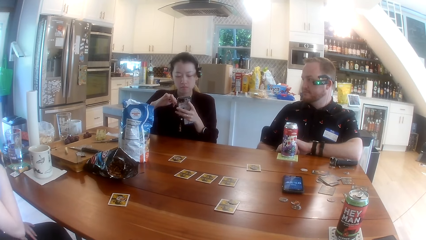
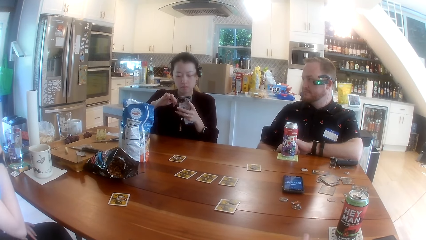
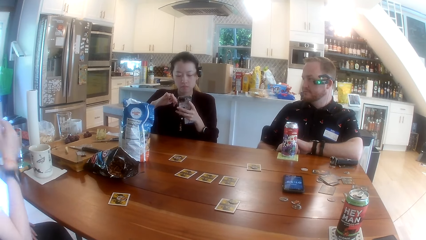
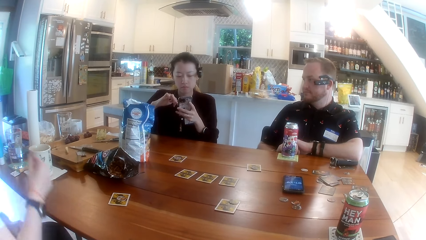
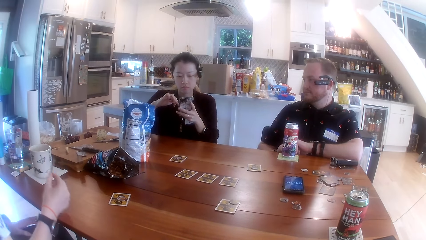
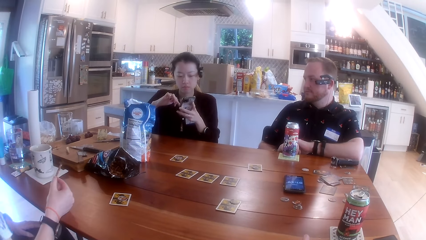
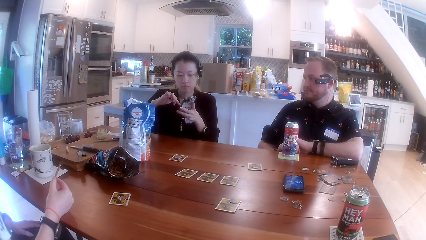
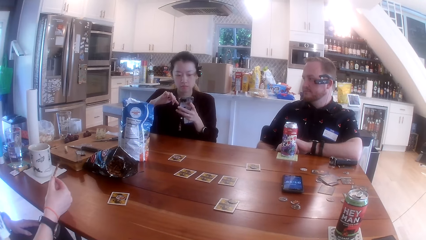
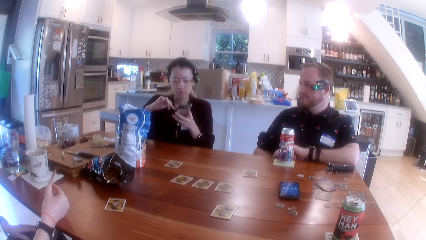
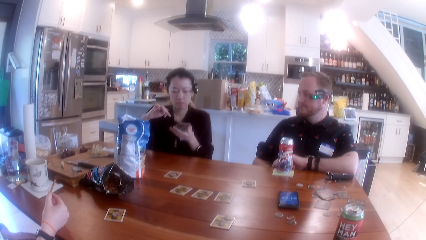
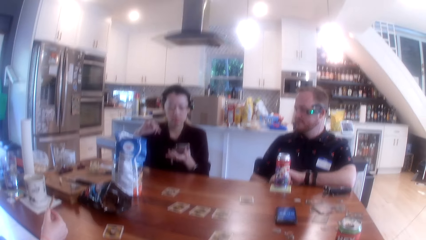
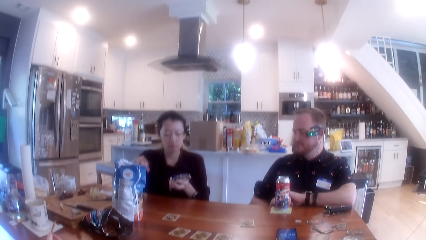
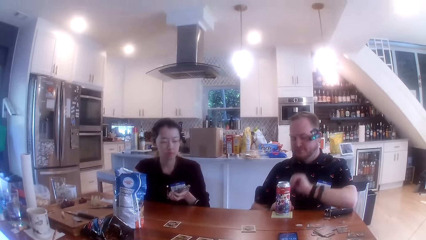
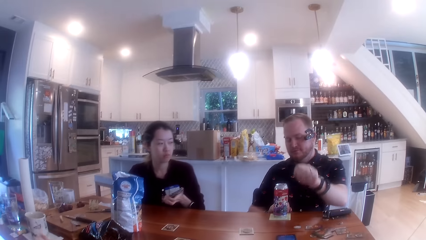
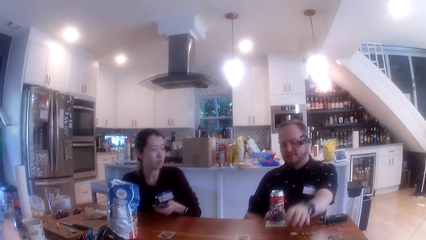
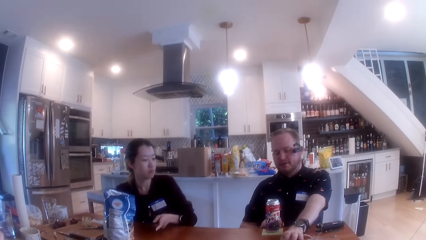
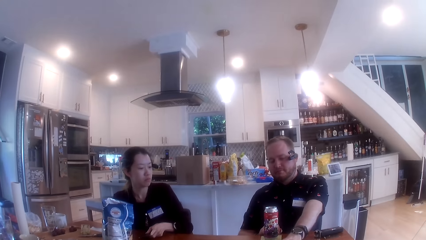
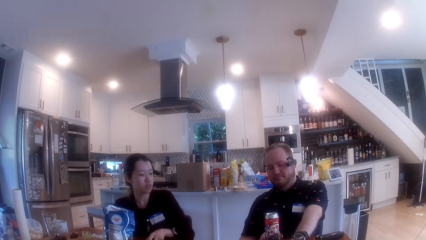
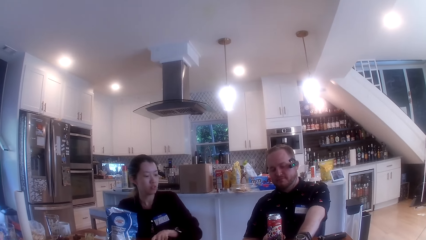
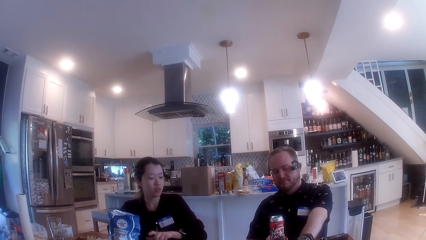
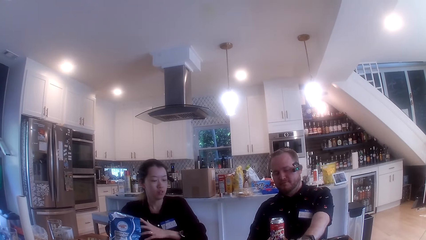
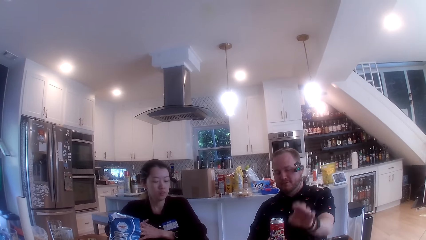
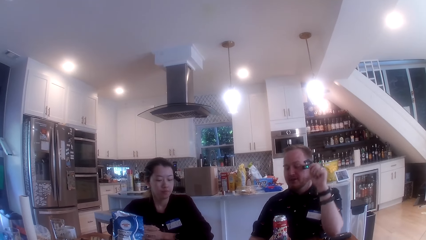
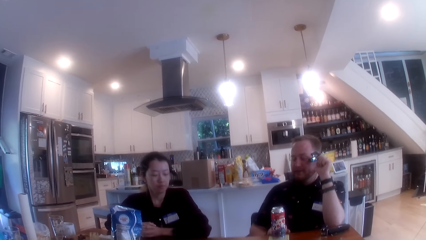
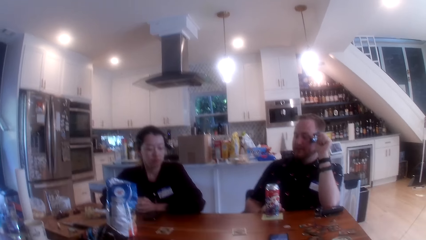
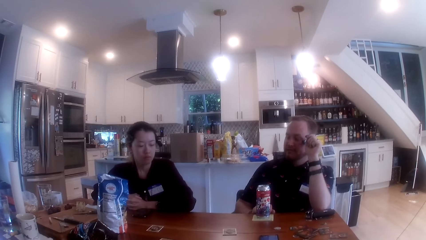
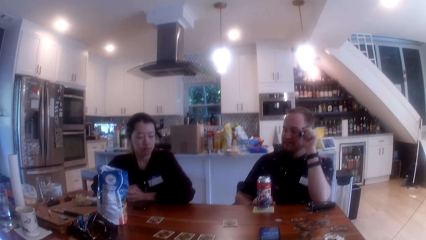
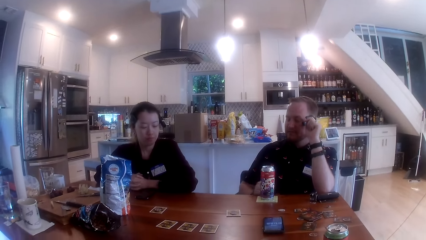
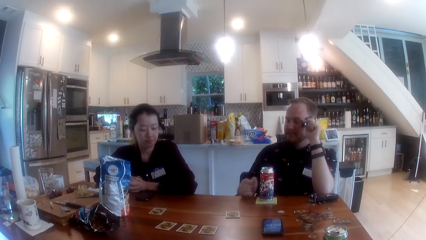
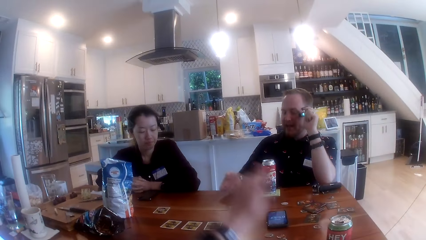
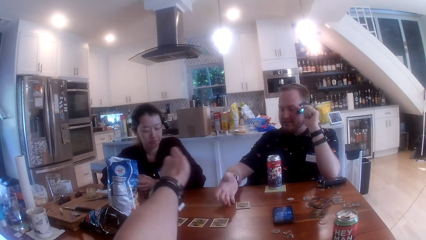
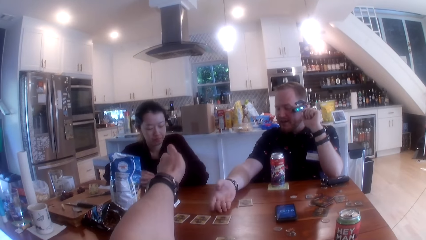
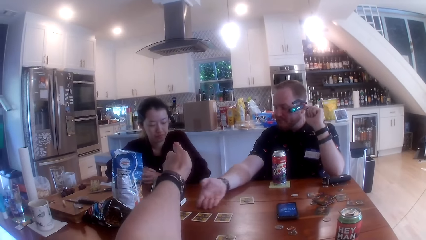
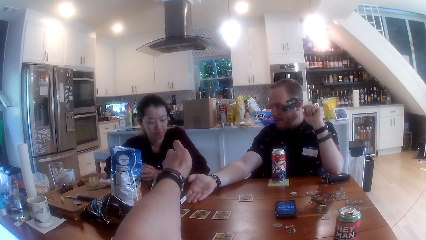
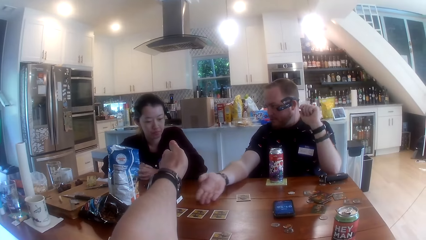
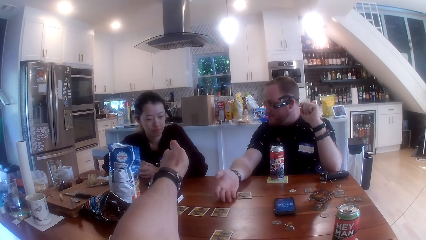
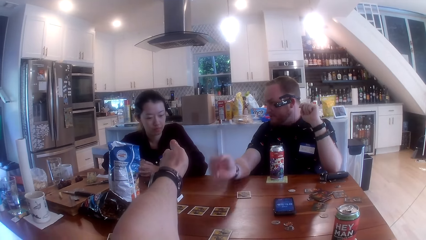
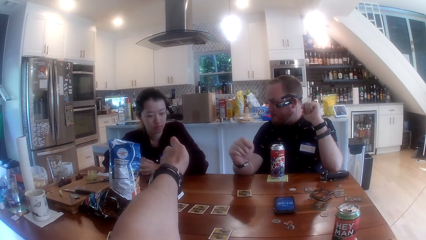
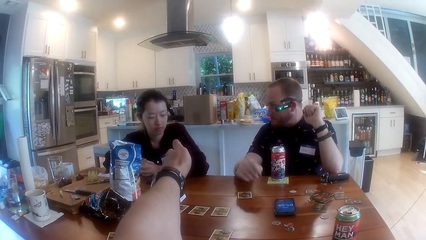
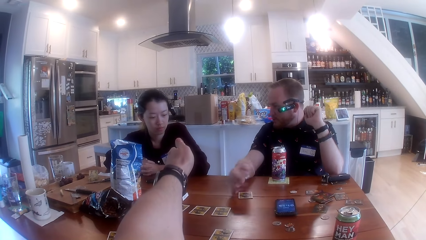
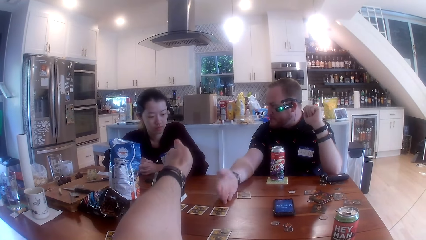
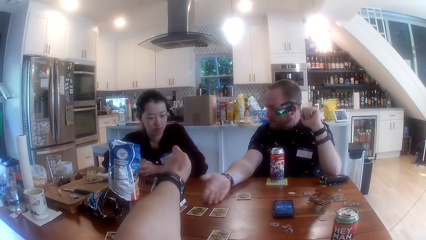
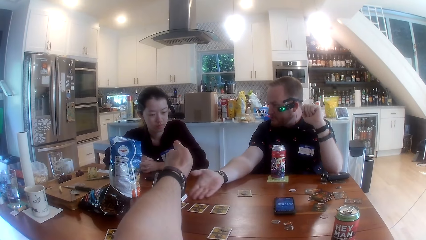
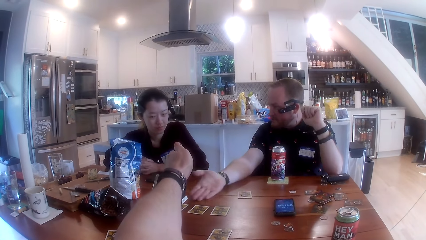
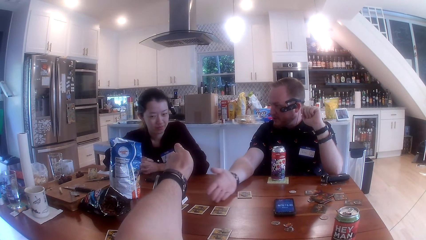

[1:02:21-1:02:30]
The woman drops the phone on the table with her left hand.

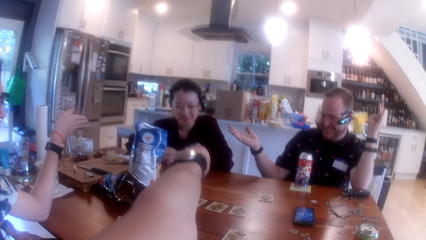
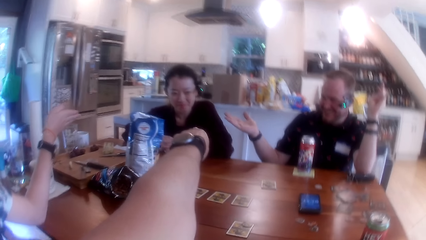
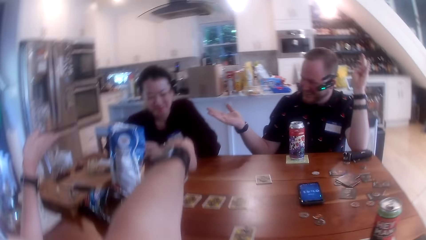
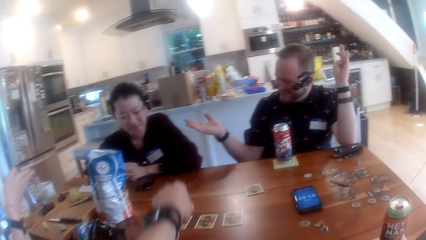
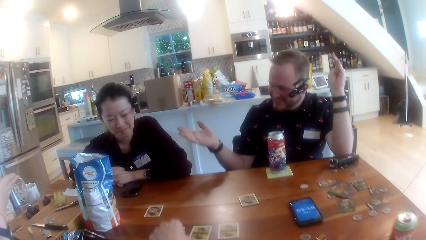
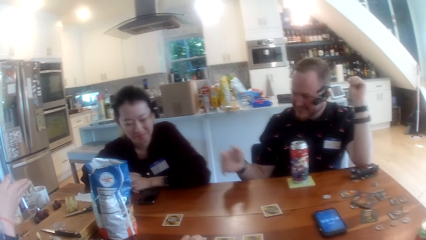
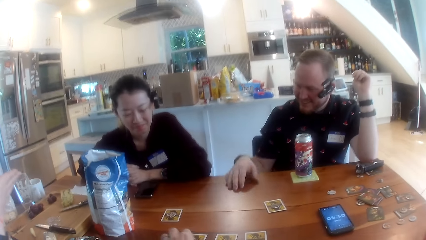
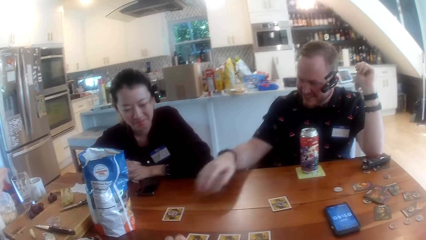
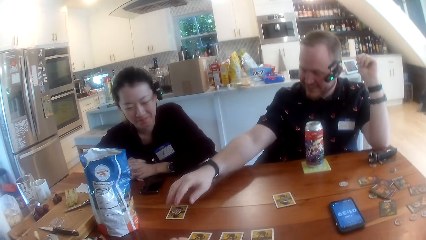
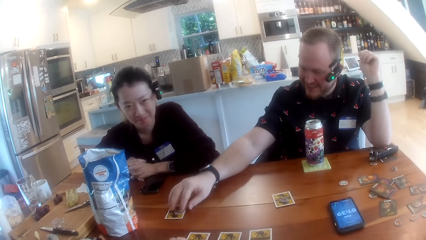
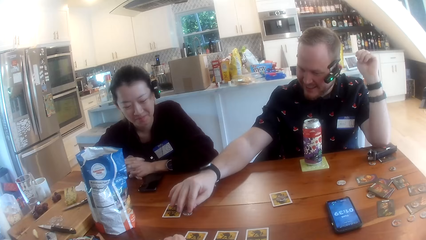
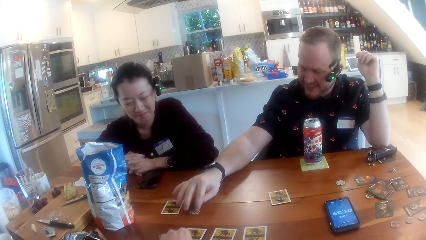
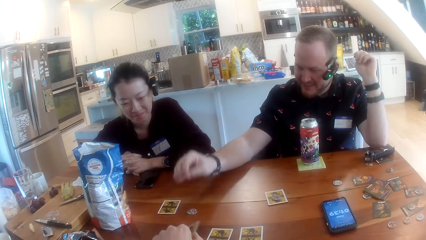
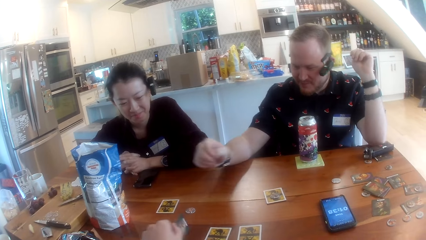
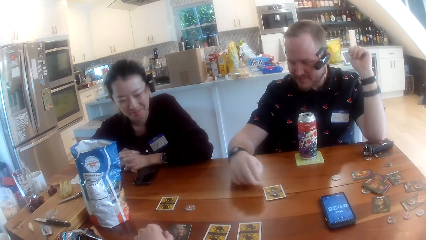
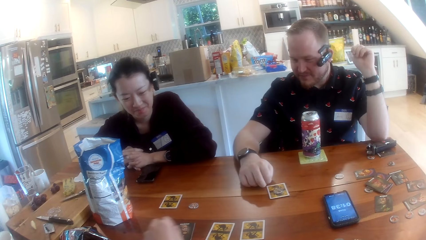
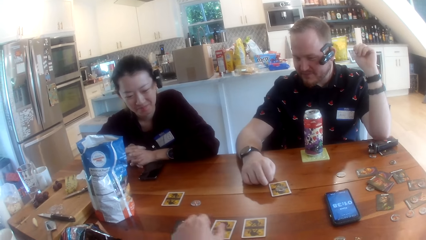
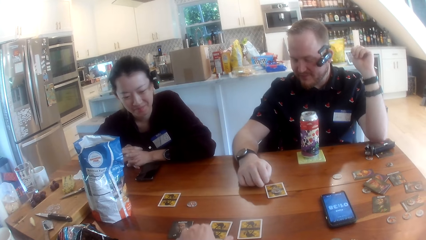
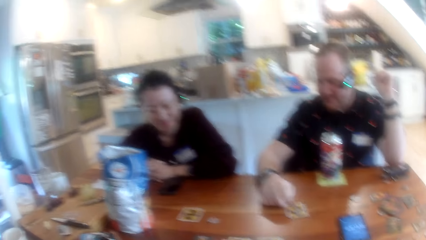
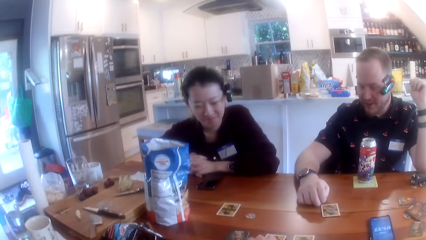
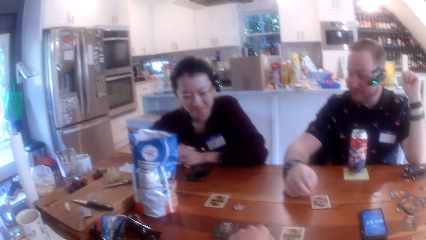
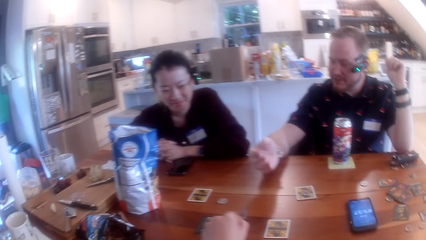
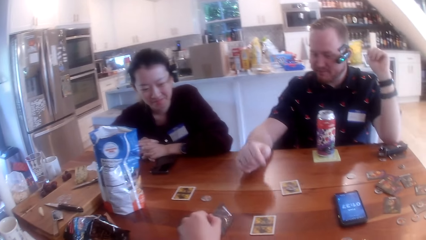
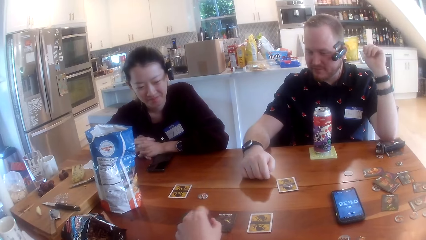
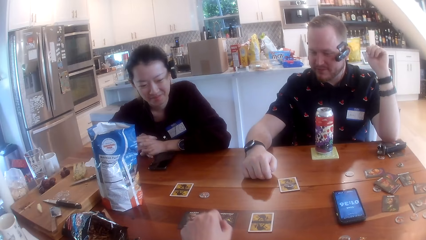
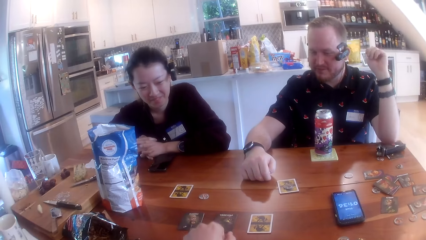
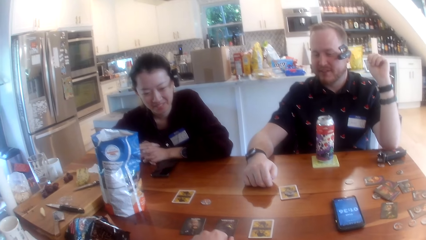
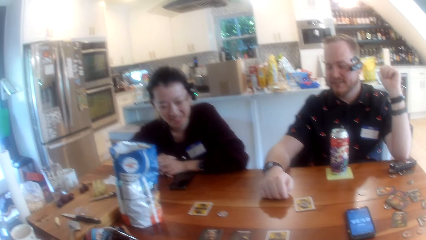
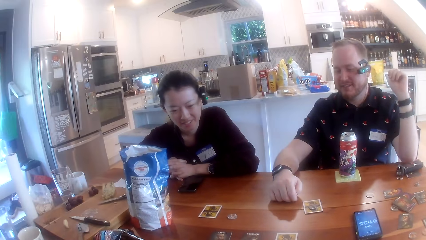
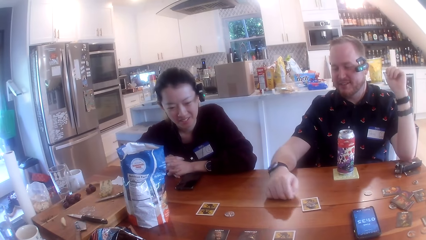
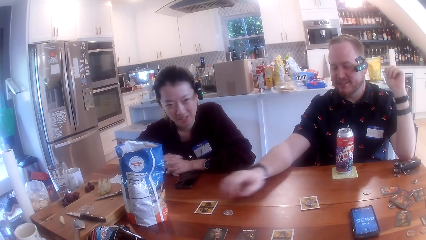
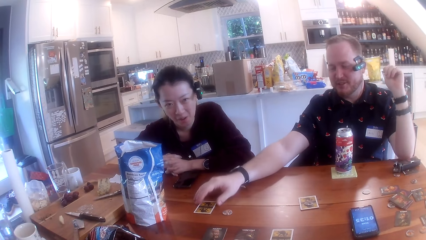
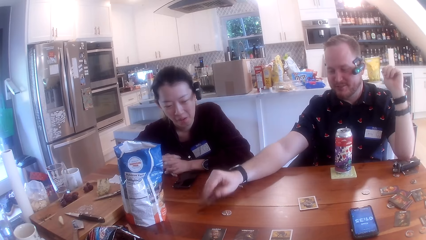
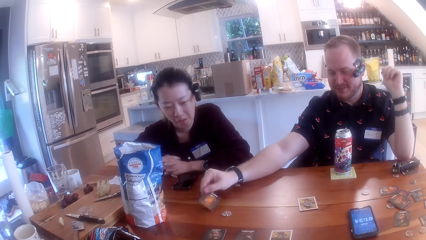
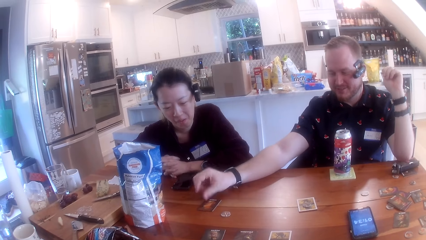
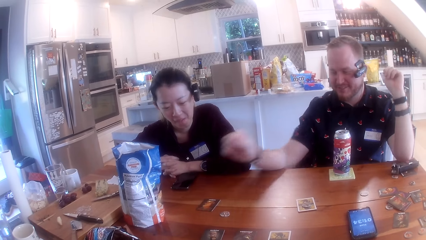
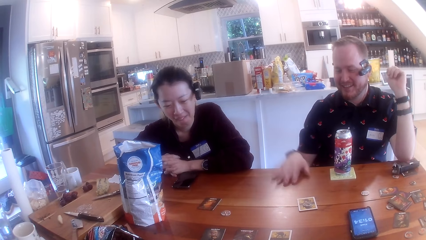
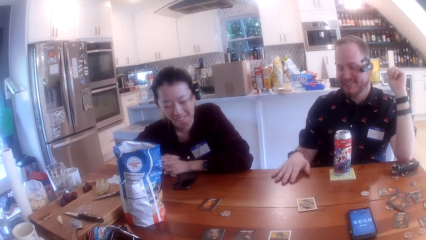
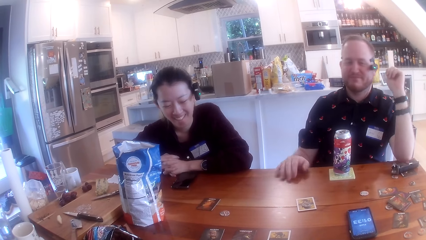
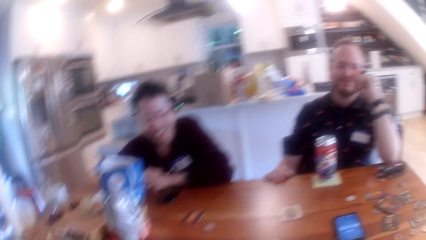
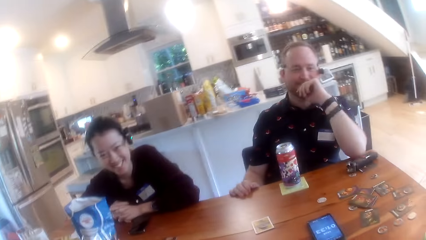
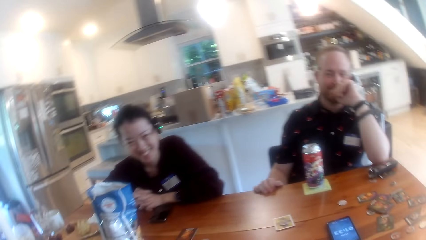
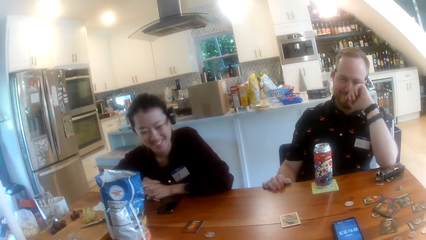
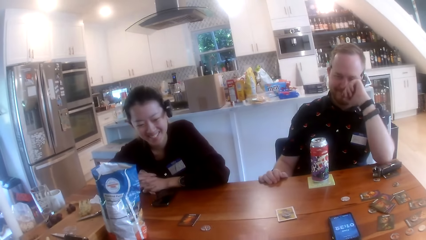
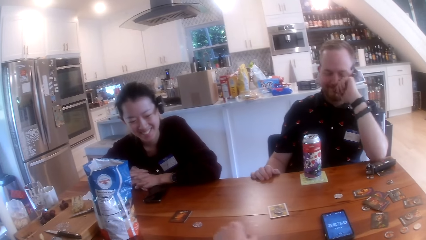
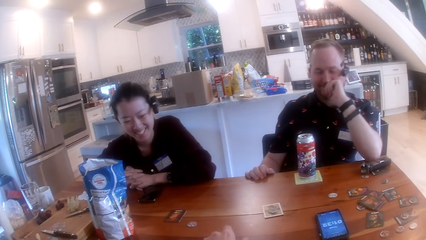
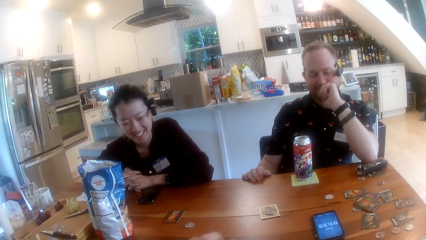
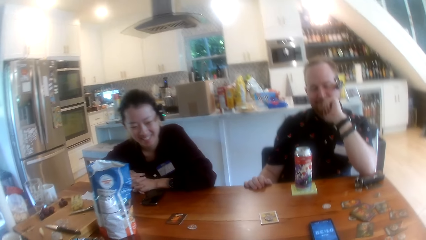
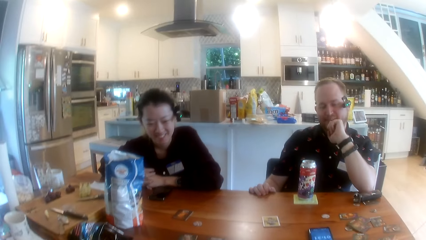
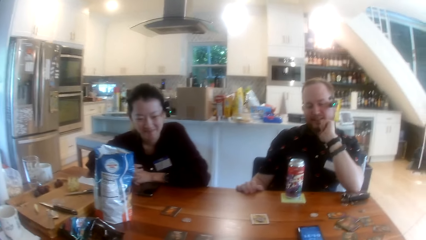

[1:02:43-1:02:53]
The man adjusts the paper on the table with his right hand. The camera wearer flips cards on the table. The man adjusts a card on the table with his right hand.
